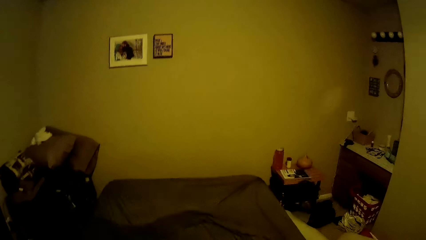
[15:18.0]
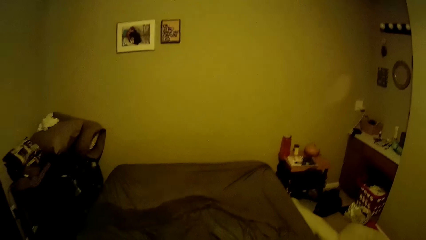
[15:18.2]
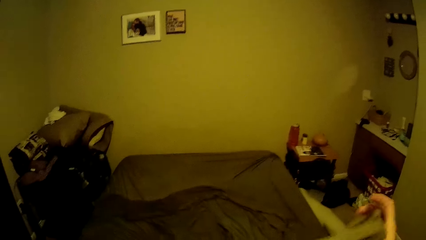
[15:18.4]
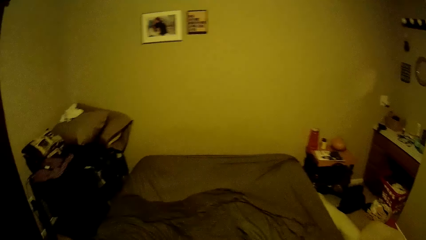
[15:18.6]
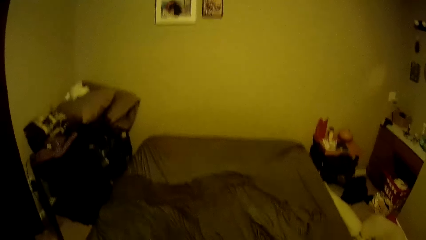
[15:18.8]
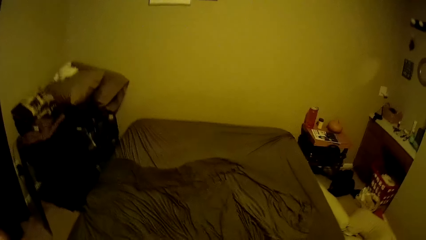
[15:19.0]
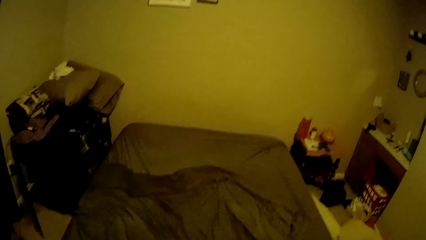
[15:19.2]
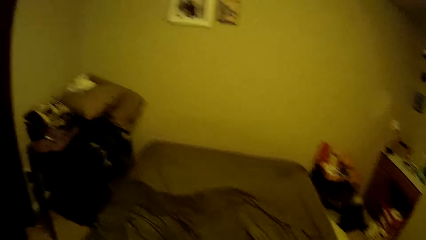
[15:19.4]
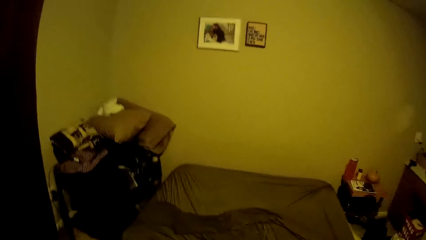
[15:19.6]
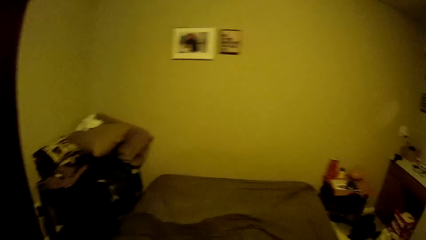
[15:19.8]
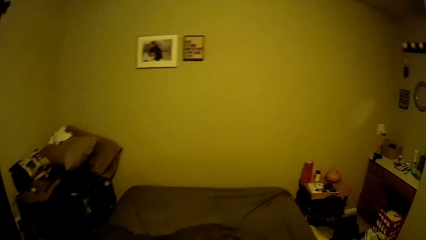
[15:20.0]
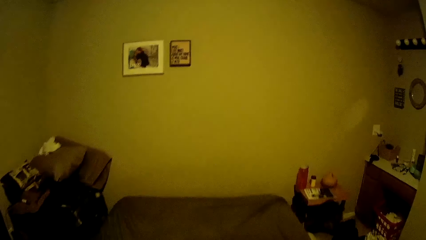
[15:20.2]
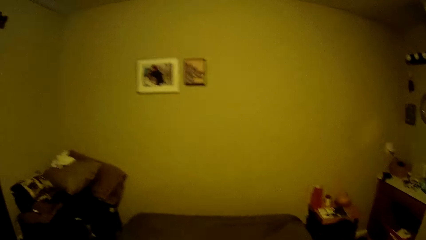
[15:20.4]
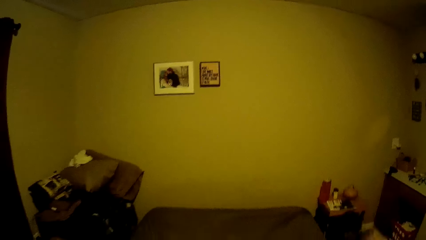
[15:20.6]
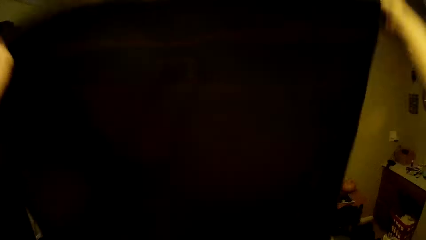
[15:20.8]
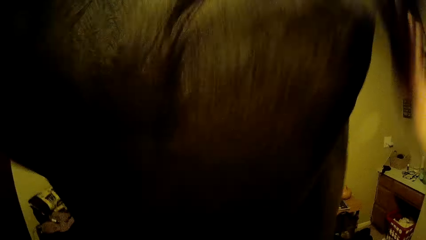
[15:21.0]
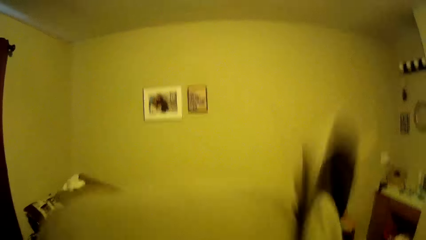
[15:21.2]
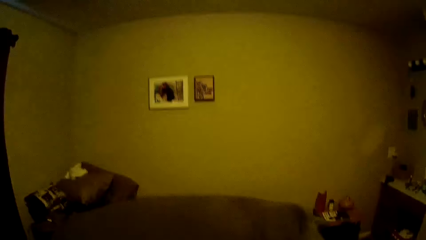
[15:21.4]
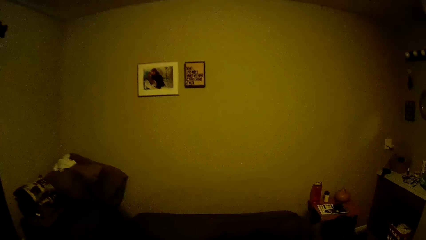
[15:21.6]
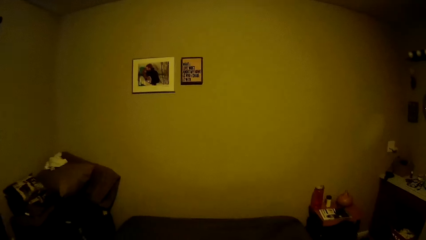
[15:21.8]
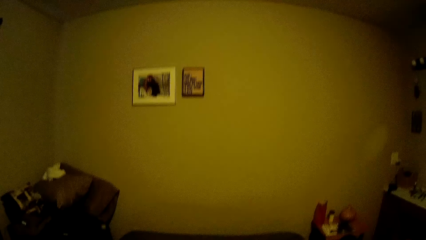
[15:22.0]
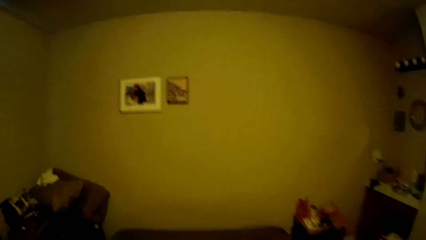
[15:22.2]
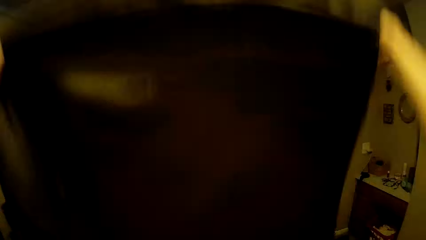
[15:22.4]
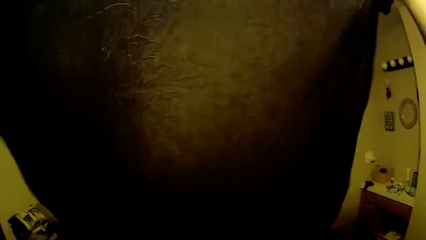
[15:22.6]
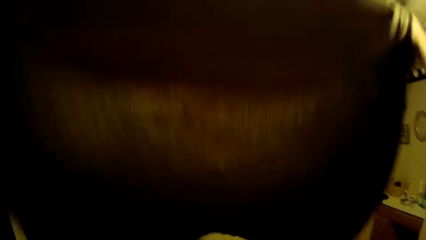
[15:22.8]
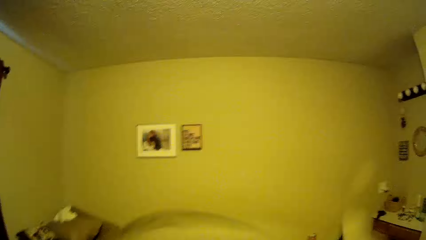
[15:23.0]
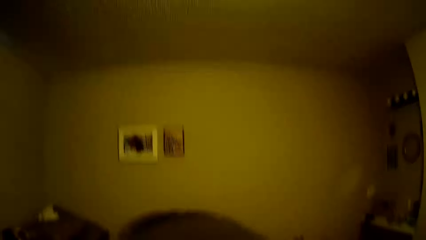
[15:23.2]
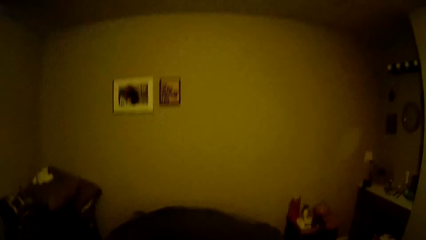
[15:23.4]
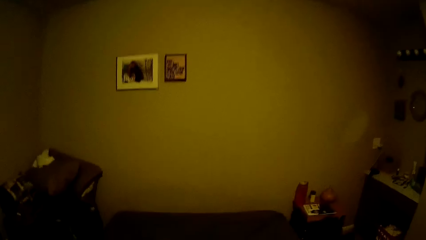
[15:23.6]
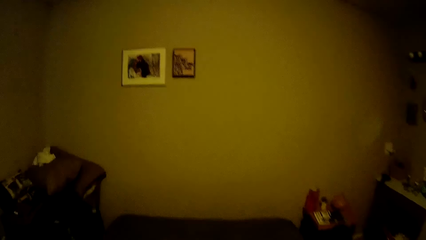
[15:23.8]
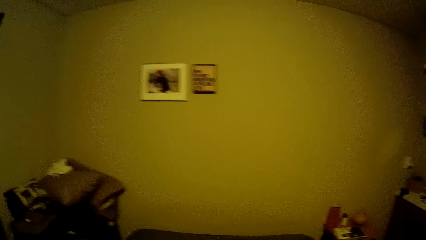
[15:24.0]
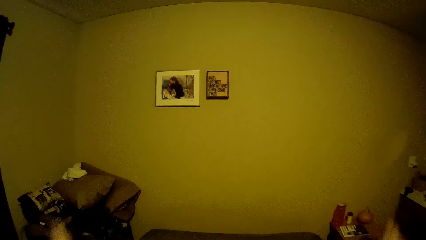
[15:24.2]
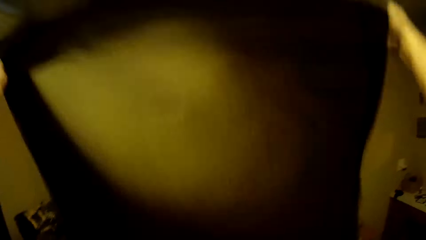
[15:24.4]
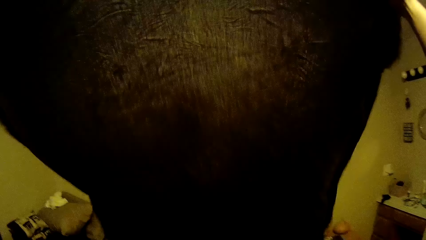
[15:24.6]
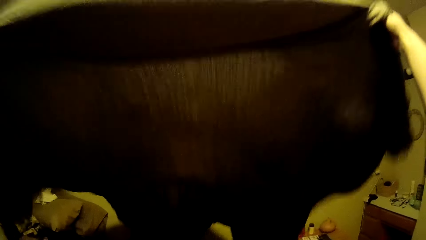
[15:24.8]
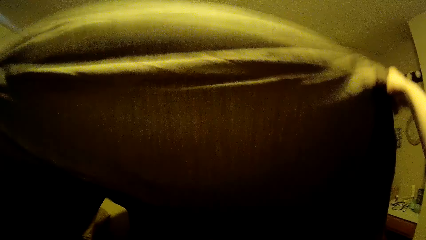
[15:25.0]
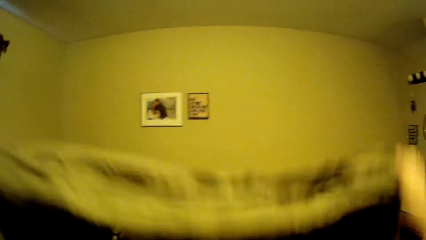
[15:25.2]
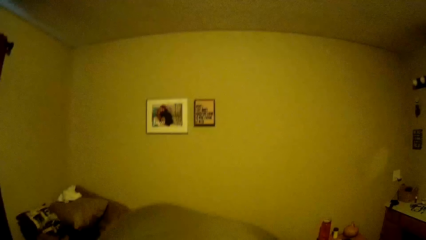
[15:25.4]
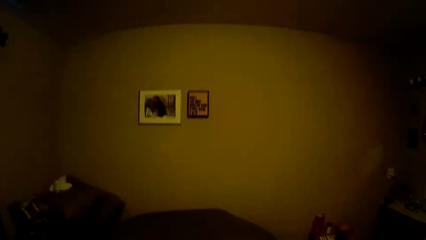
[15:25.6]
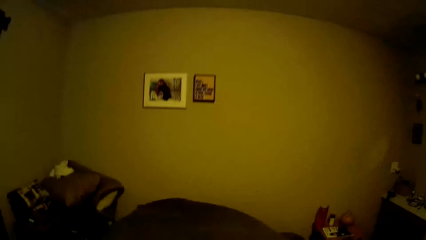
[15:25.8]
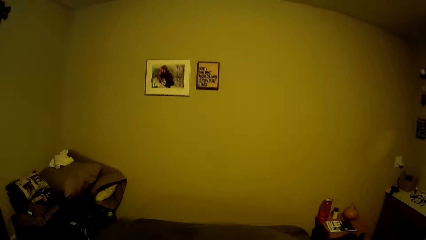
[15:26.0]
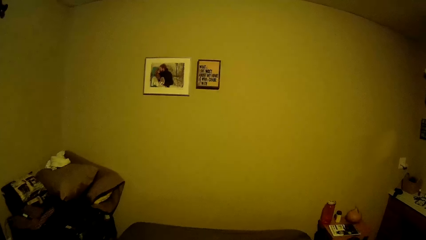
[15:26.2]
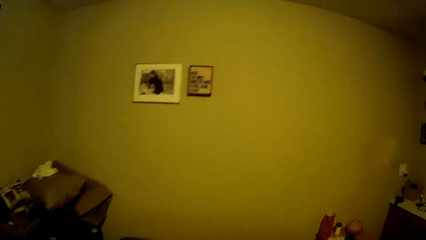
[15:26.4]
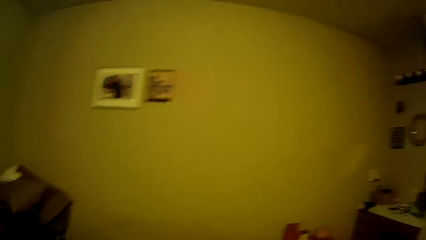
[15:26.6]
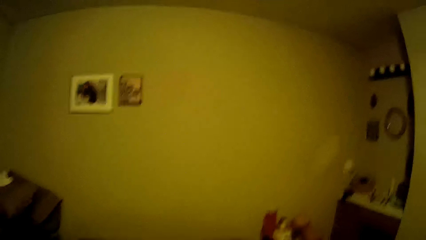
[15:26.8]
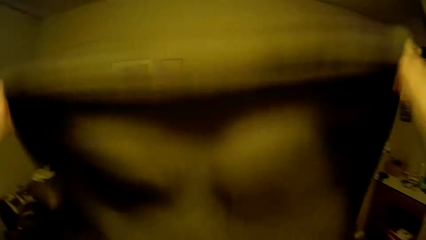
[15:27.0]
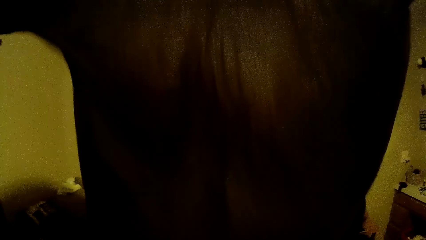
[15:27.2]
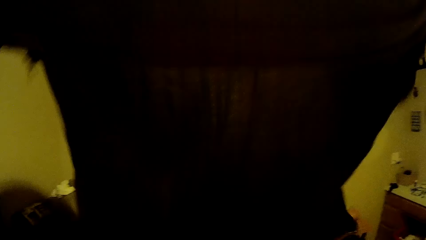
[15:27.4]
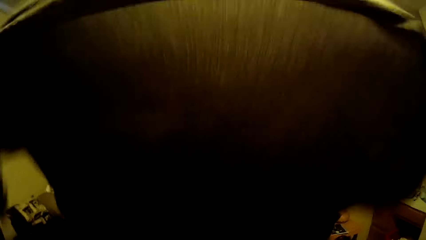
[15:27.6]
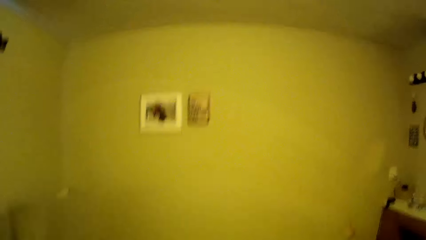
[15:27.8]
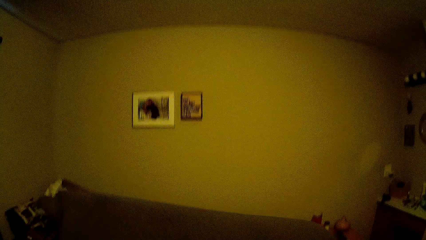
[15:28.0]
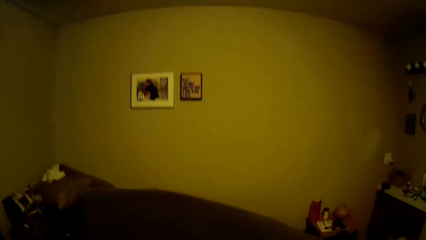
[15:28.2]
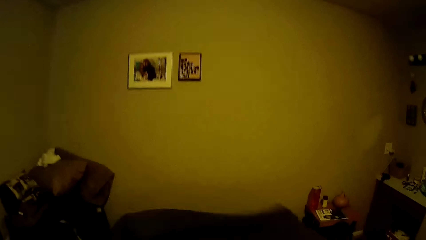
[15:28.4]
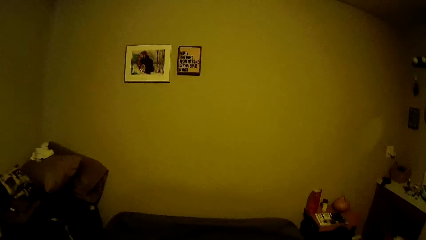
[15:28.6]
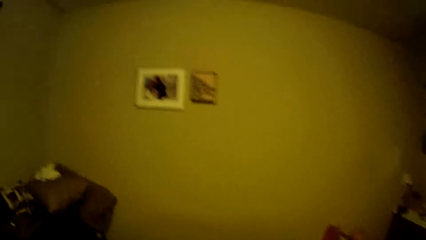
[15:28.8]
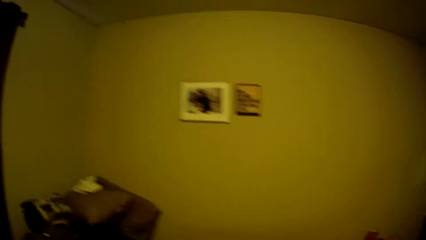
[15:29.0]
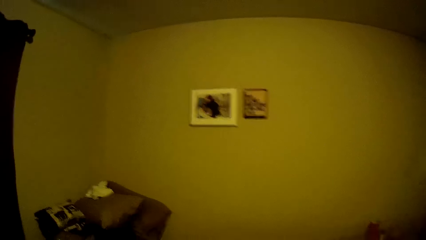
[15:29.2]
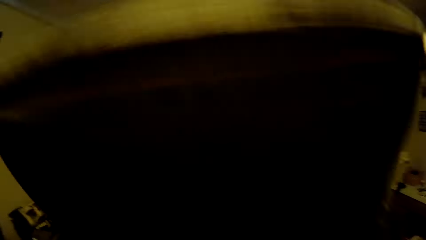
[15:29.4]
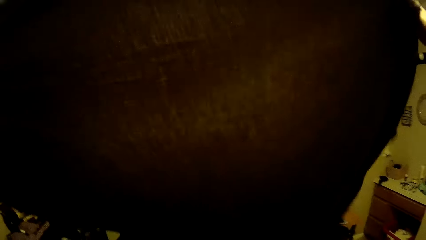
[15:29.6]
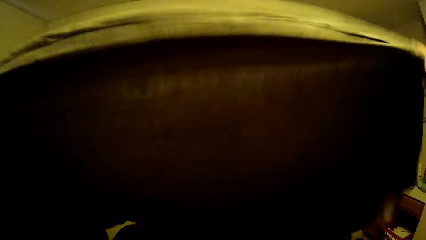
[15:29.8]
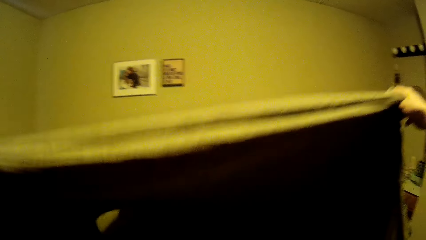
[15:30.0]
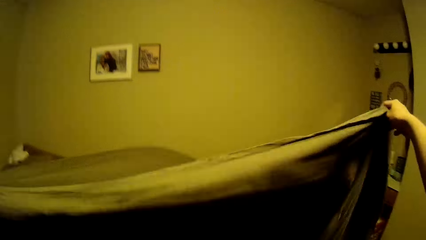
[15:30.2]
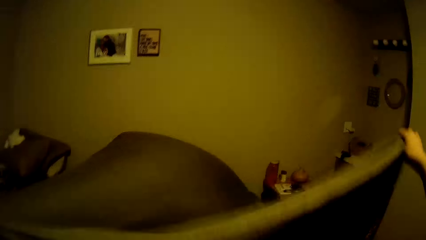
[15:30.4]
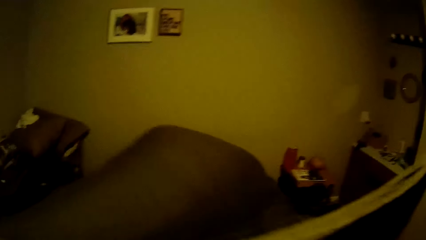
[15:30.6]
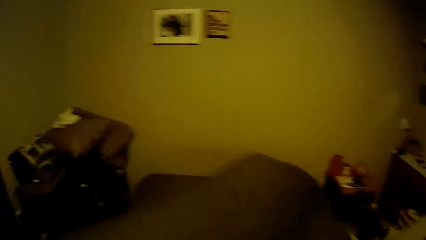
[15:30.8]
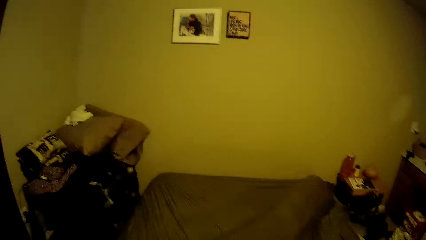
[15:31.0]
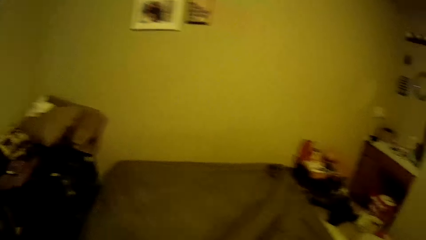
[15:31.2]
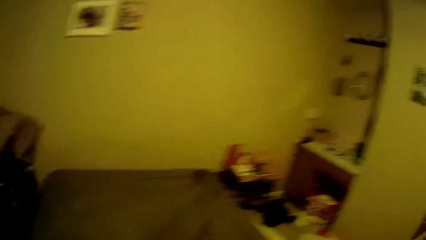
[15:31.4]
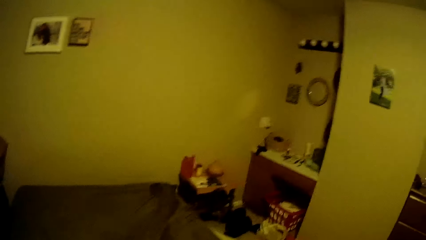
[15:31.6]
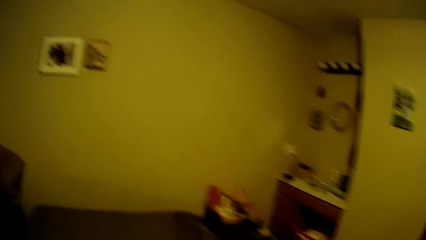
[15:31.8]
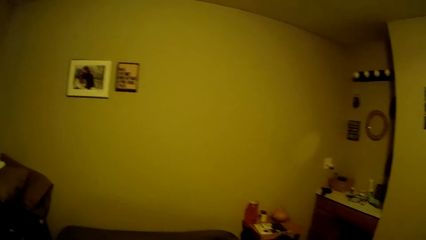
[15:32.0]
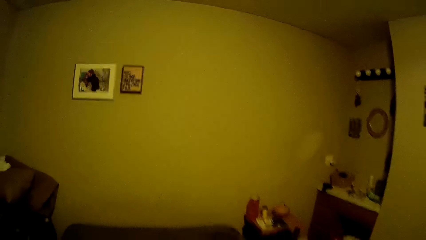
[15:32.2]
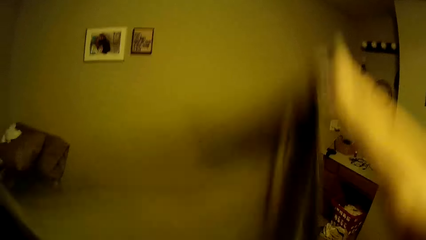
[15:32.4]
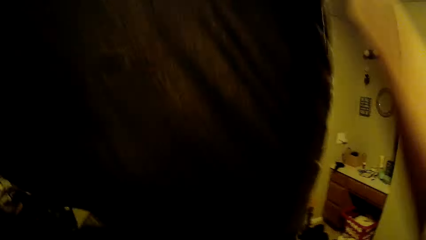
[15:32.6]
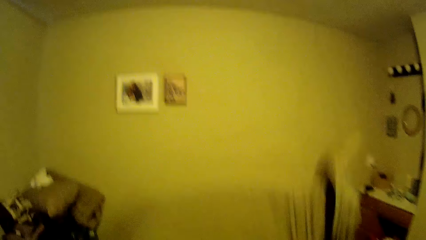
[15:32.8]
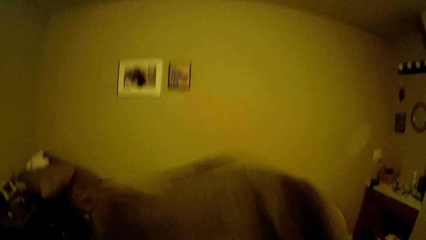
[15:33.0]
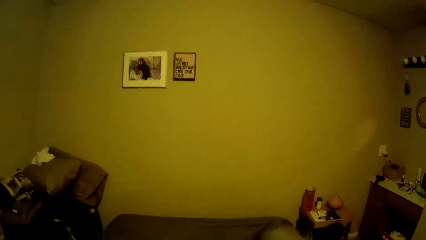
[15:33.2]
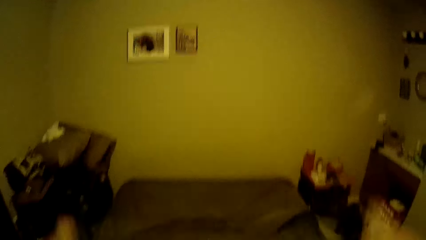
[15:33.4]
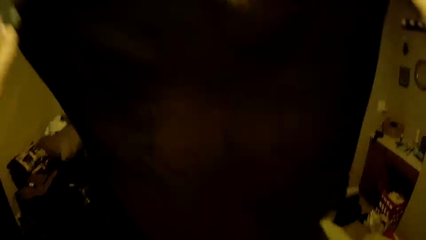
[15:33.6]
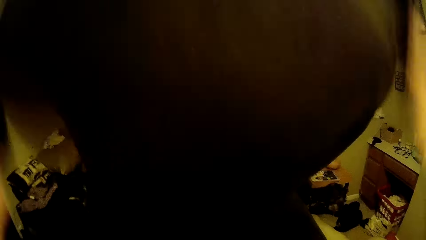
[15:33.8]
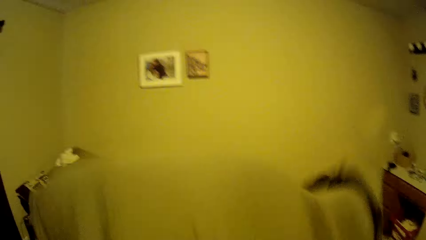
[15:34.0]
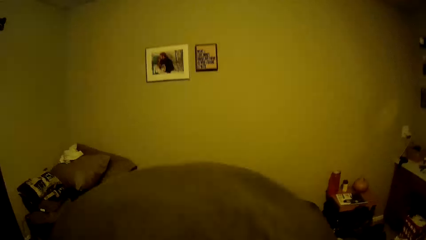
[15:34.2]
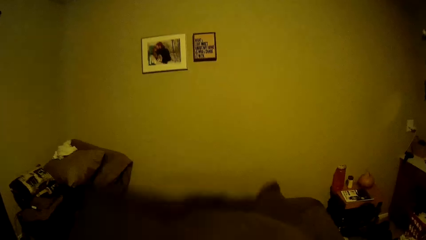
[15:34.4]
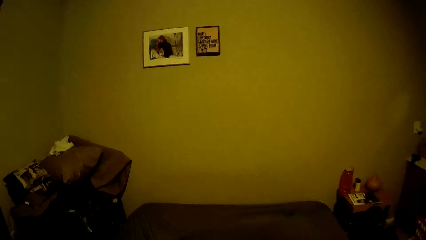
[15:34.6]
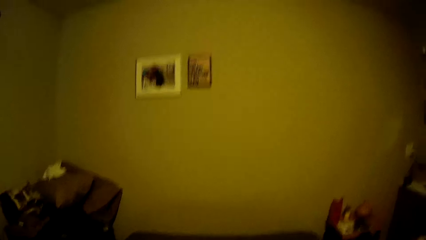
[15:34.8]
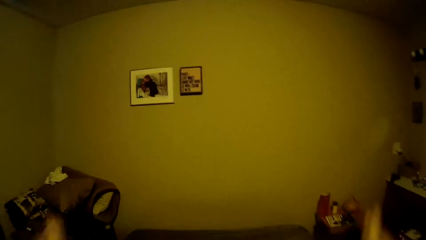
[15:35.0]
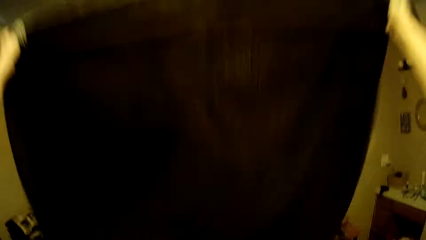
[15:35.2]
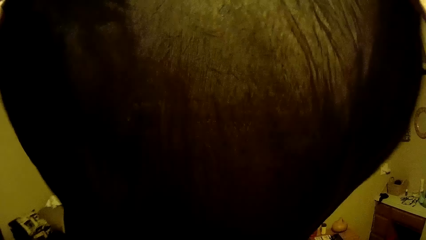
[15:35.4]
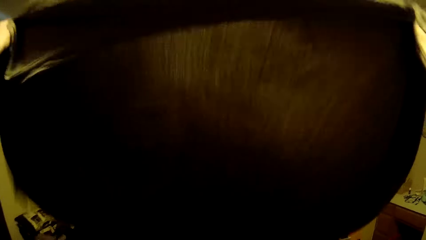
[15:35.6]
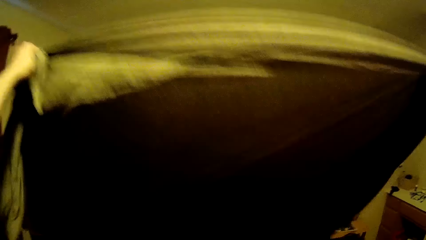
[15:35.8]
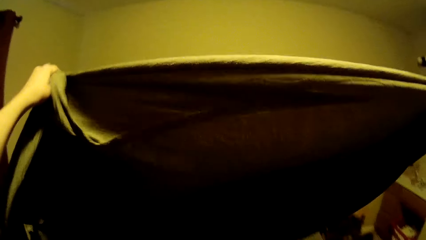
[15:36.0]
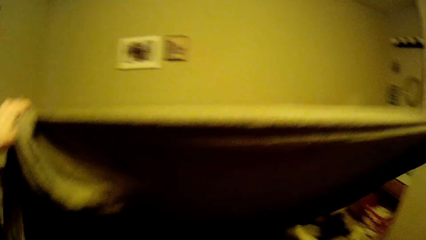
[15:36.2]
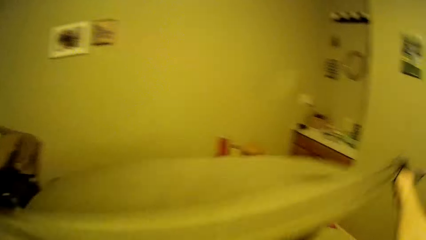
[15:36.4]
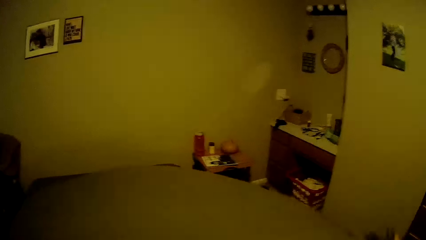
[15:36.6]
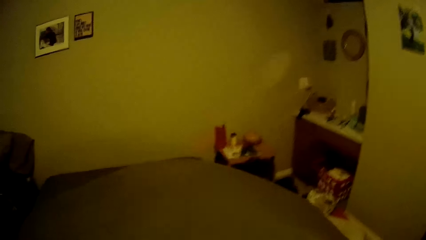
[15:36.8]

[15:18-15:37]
The camera wearer places the top sheet on the bed. They lift the top sheet. They lay the second brown bedsheet on the bed.
